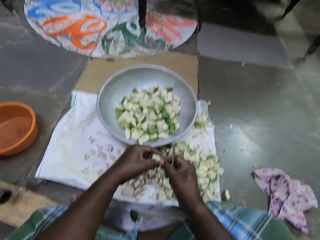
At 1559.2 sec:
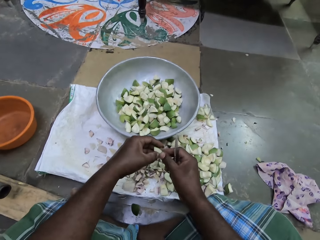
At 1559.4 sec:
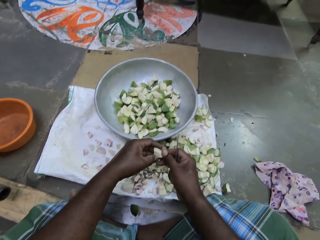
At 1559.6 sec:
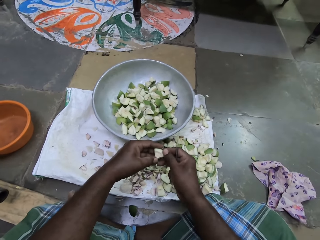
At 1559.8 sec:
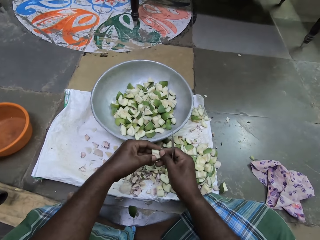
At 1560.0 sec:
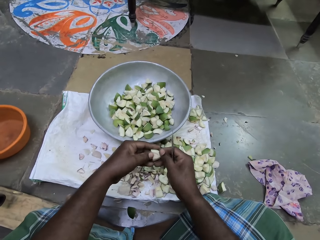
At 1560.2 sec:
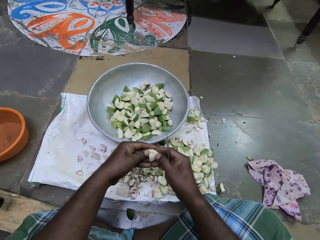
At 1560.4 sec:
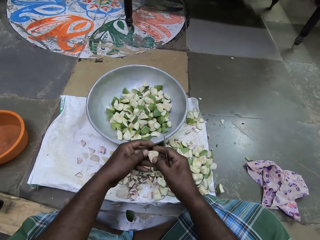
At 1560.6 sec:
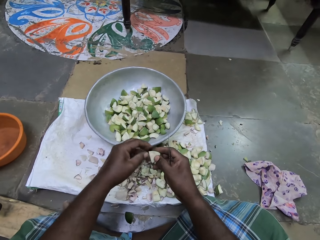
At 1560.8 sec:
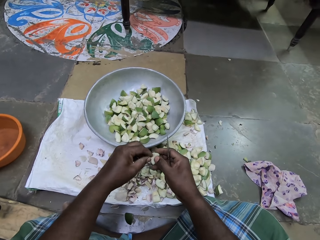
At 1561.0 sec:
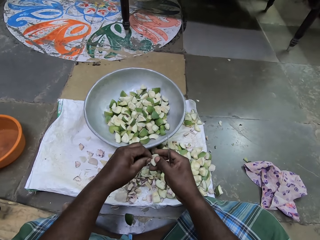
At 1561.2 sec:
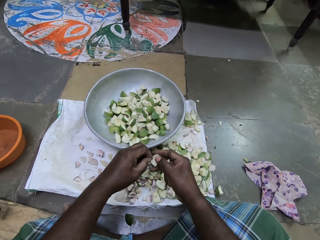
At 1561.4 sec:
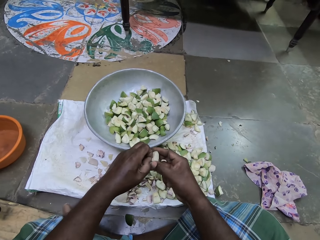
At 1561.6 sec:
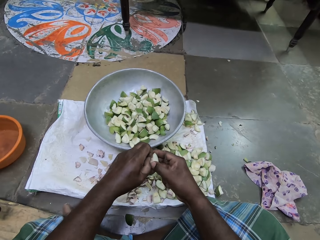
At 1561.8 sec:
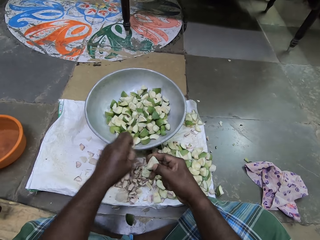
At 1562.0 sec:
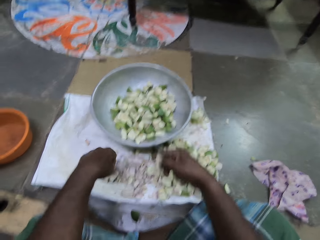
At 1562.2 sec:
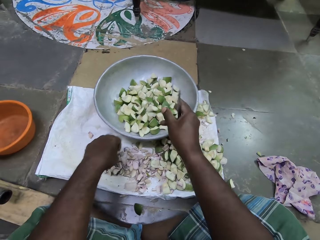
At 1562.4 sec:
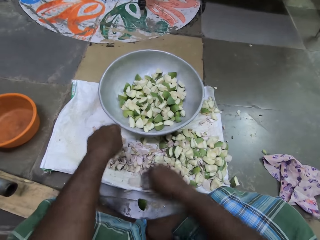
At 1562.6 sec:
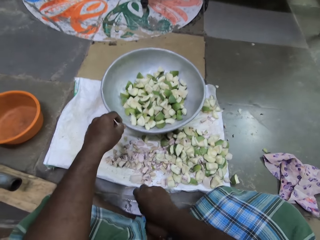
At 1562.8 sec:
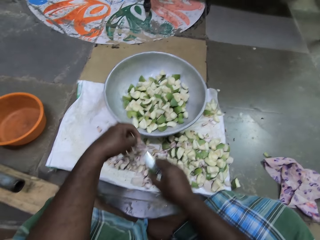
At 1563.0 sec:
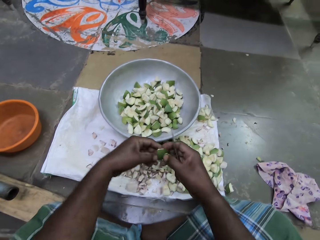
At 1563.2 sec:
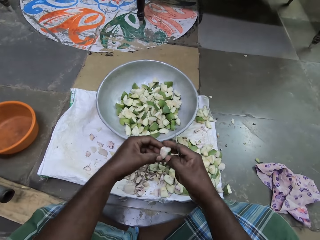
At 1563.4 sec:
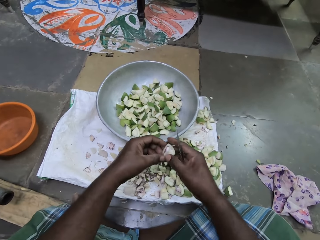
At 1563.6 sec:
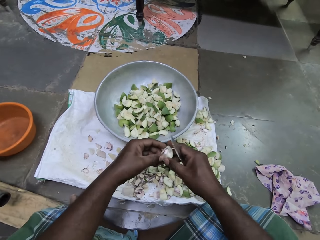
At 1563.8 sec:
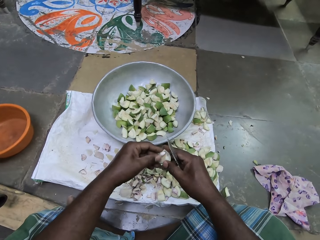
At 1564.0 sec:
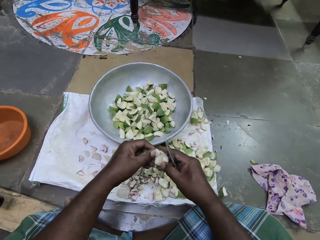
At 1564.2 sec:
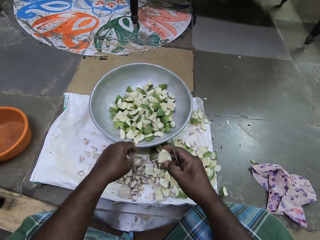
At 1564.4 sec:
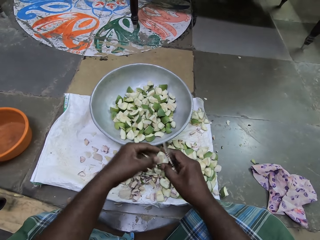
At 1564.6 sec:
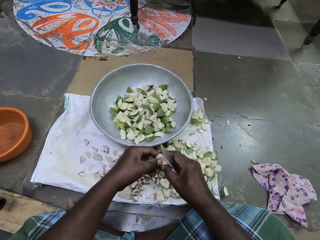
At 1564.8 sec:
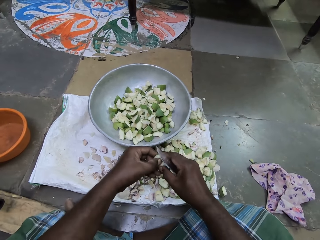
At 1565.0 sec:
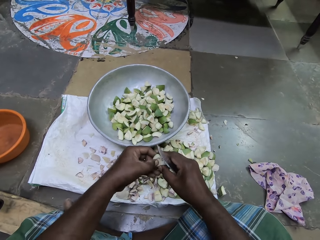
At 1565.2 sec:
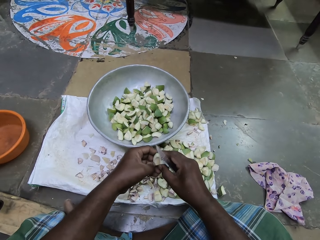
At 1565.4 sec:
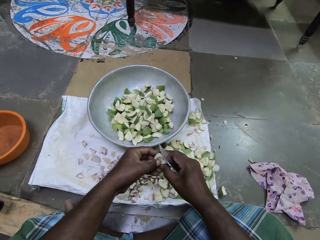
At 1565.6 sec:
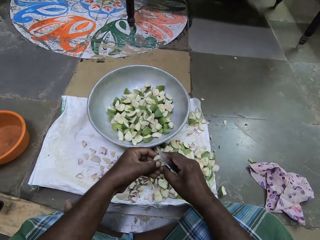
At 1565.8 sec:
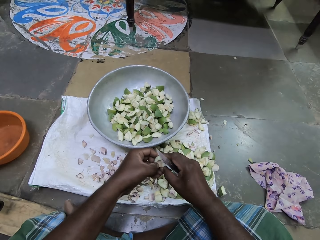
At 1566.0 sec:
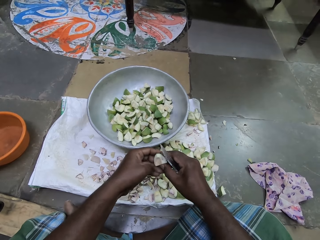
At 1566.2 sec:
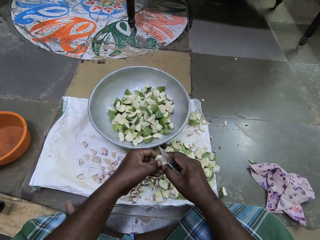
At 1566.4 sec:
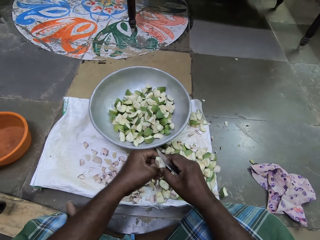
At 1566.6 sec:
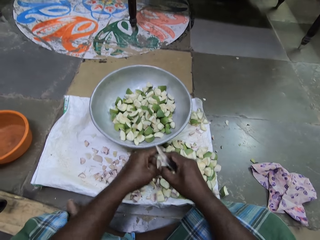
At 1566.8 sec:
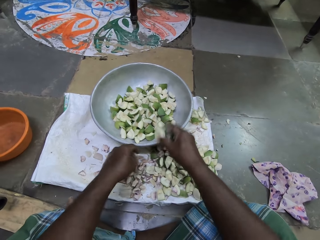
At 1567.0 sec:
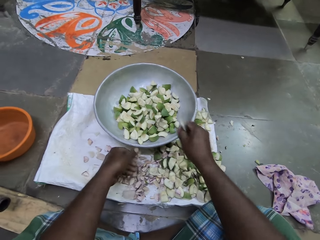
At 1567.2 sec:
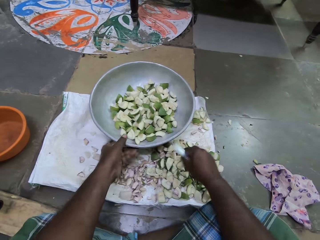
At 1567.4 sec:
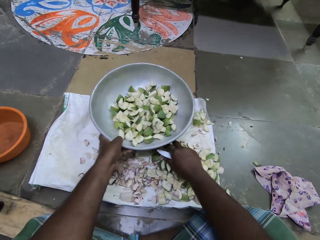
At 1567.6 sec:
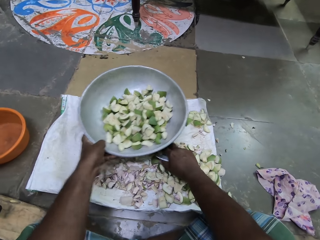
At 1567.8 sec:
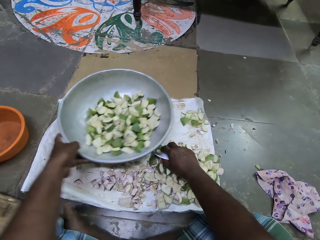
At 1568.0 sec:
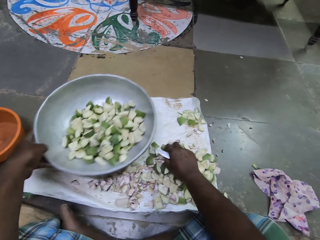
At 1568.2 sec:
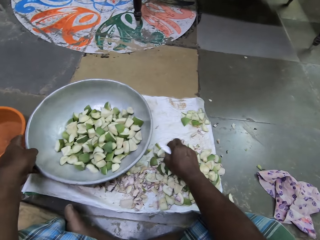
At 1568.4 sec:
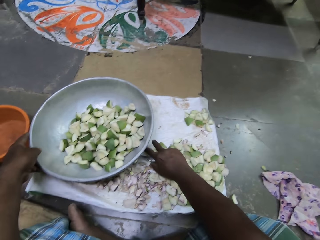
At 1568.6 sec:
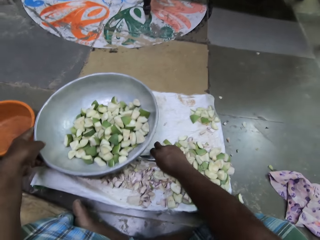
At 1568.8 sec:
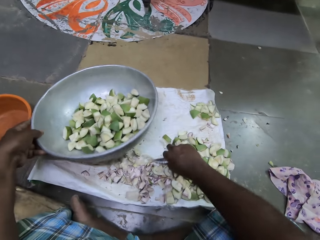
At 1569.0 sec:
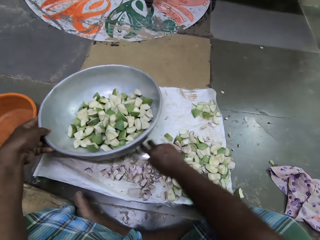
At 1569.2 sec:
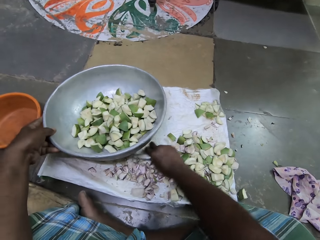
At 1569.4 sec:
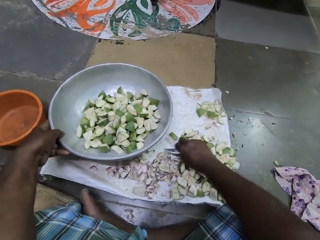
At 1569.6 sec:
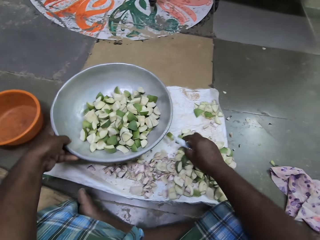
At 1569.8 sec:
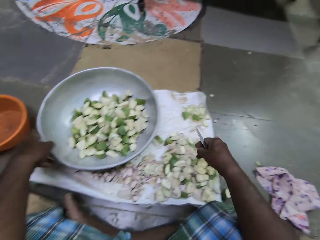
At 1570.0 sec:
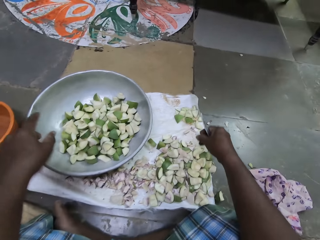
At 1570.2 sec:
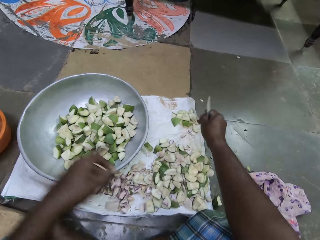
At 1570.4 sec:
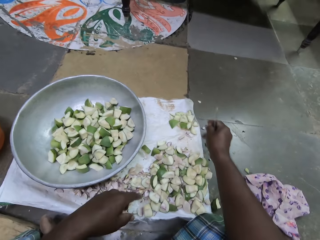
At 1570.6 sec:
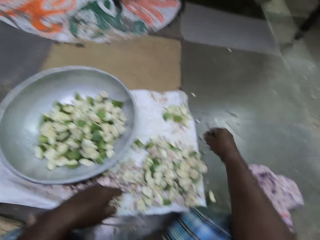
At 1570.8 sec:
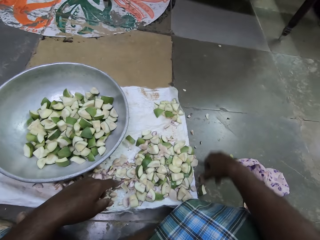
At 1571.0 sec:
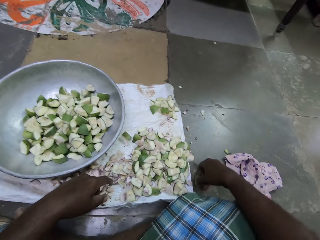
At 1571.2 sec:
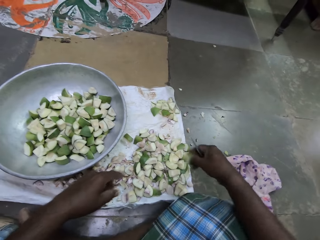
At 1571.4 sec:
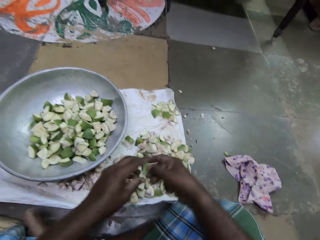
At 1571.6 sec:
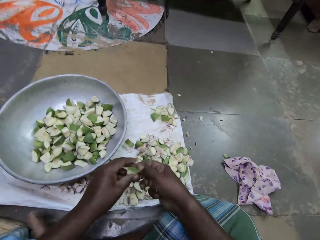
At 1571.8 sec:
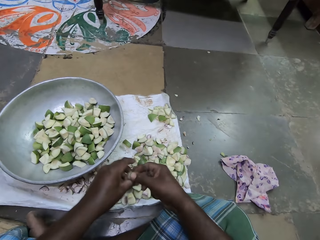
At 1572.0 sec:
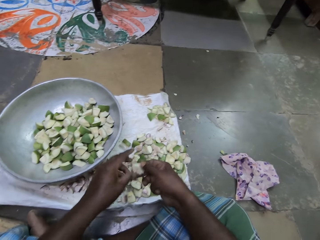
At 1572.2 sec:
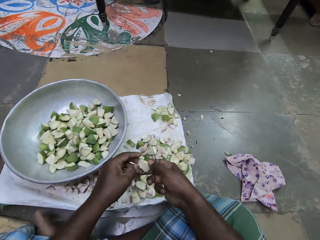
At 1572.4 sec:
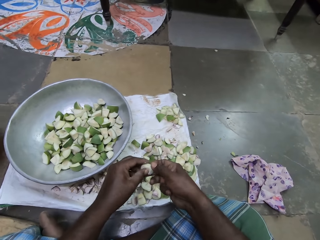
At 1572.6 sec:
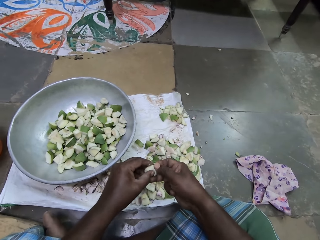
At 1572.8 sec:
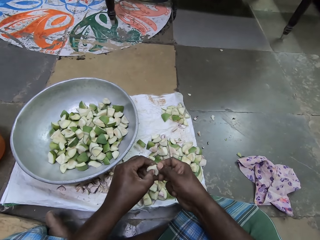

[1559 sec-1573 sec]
The camera wearer cleans the apple slice with both hands. She scratches the piece of fruit. She drops the apple slice in the bowl on the floor with her right hand. She picks up an apple slice from the floor with her left hand. She deseeds the apple slice with both hands. She drops the seed on the cloth on the floor with her left hand. She holds the apple slice with her right hand. She cleans the apple slice with both hands. She scratches the piece of fruit. She drops the apple slice in the bowl on the floor with her right hand. She moves the bowl on the floor with her left hand. She moves apple slices on the cloth on the floor with her right hand. She picks up an apple slice from the cloth on the floor with her right hand. She drops the apple slice on the cloth on the floor with her right hand. She picks up an apple slice from the floor with her right hand. She cleans the apple slice with both hands.

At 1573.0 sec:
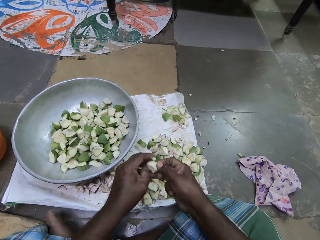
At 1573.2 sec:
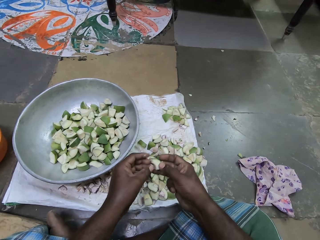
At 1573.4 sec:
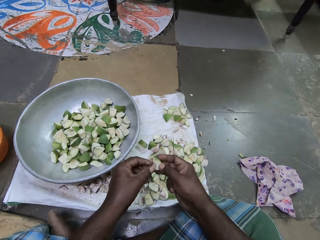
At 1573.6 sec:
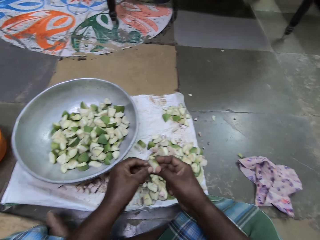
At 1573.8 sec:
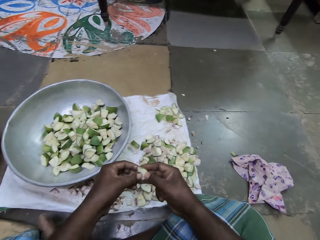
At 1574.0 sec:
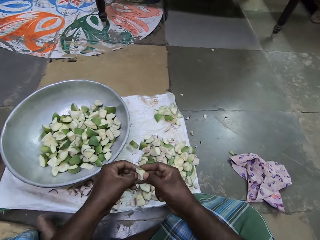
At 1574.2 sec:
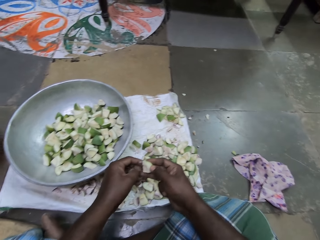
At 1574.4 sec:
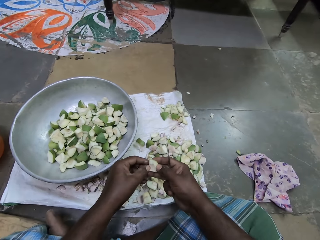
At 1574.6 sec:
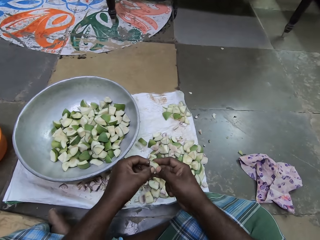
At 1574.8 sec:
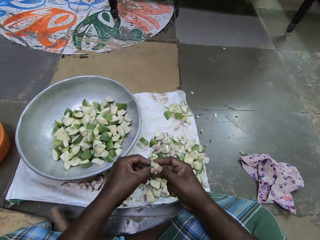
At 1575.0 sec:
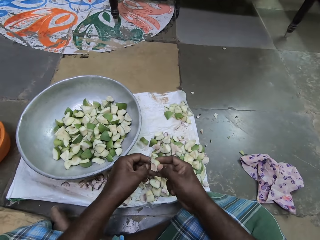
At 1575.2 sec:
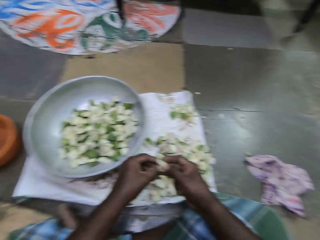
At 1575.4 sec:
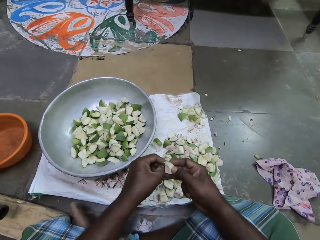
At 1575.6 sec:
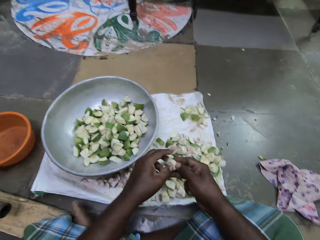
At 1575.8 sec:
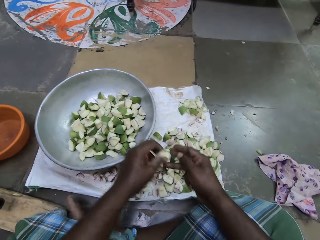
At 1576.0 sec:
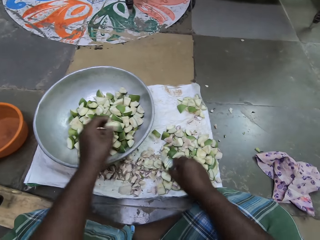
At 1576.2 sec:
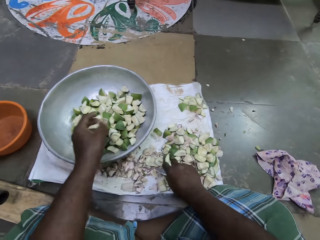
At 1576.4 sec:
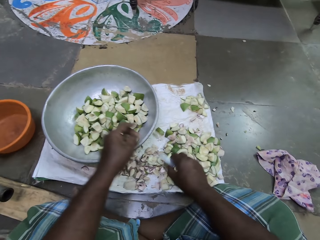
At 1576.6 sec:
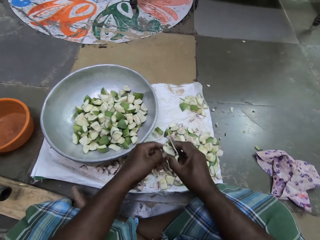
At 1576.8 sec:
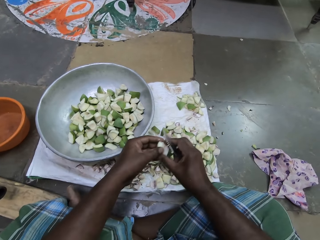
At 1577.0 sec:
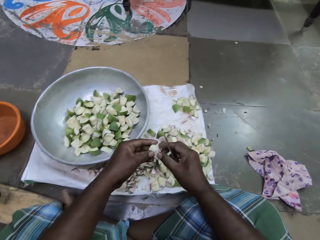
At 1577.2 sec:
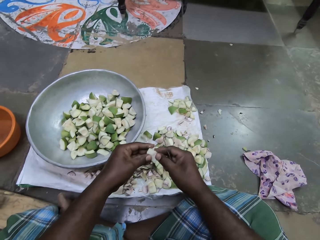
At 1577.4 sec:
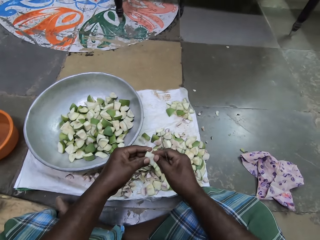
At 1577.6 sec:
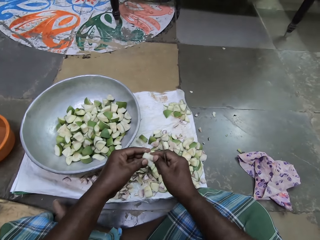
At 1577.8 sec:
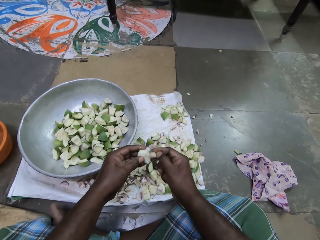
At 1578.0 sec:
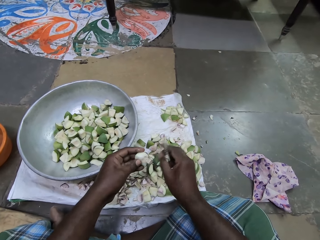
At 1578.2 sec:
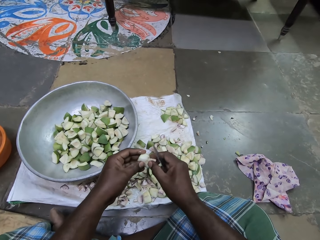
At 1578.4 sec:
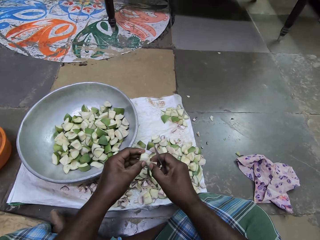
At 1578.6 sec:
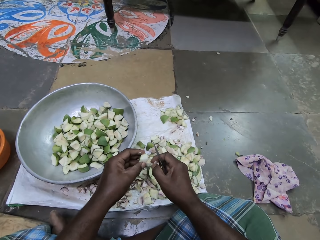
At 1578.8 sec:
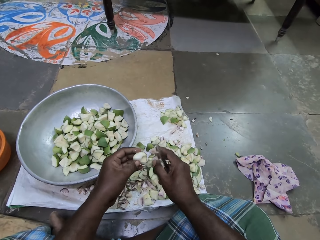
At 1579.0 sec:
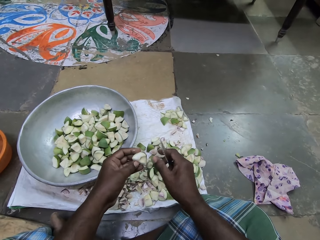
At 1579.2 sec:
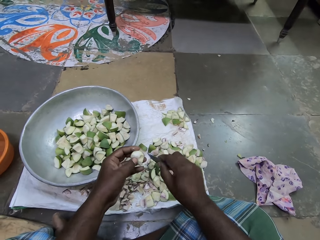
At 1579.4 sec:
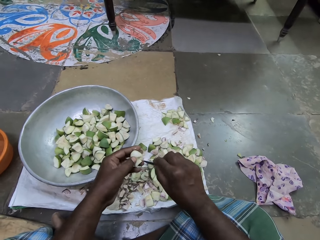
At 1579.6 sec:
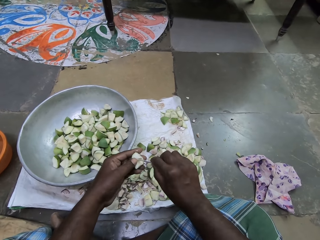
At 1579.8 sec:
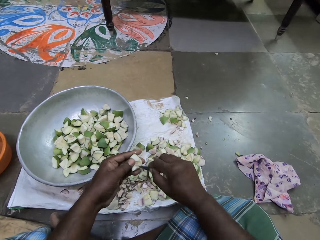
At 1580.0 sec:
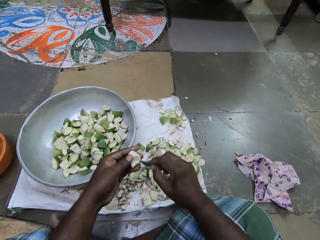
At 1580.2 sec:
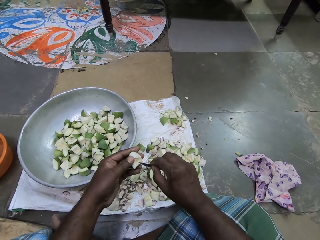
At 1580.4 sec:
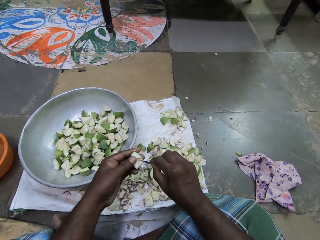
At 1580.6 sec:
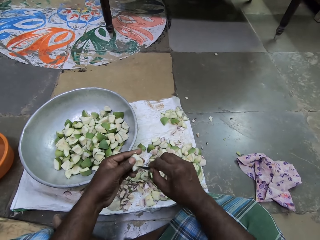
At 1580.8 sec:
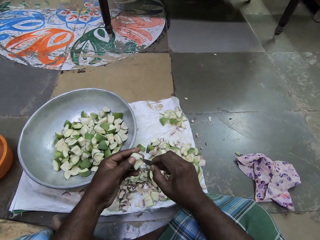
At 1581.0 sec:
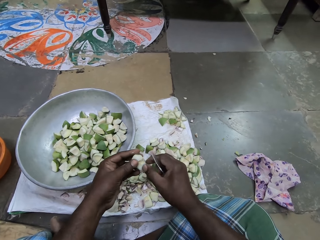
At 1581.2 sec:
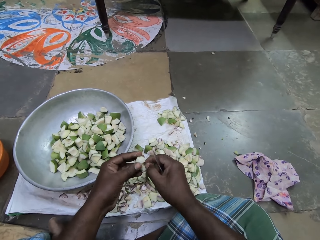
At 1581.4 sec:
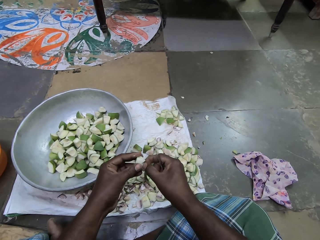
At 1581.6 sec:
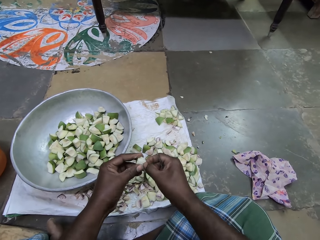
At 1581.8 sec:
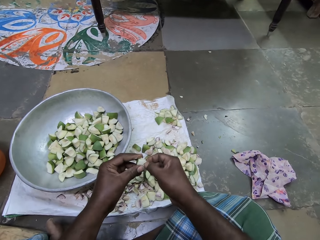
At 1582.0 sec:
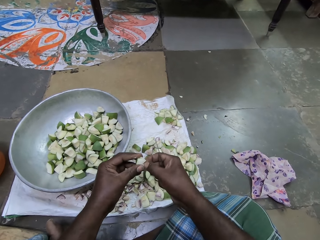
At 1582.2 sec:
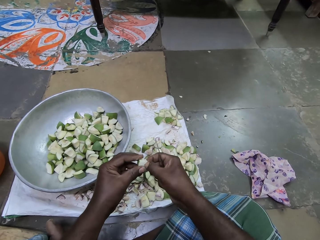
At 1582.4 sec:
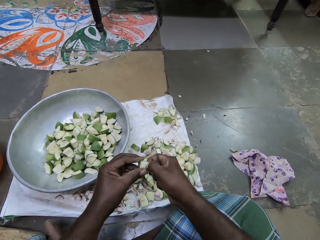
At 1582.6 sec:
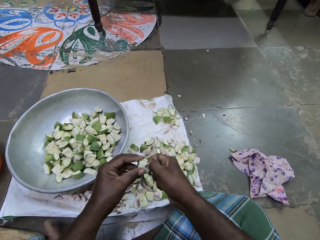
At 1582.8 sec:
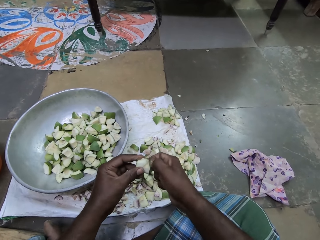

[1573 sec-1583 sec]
The camera wearer scratches the piece of fruit. She drops the apple slice in the bowl on the floor with her left hand. She picks up an apple slice from the cloth on the floor with her right hand. She deseeds the apple slice with both hands. She drops the seed on the cloth on the floor with her right hand. She cleans the apple slice in her left hand with the knife in her right hand. She cleans the apple slice with both hands.
